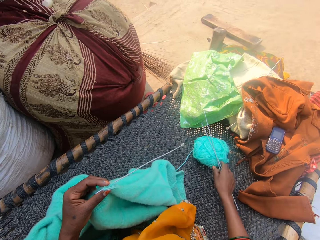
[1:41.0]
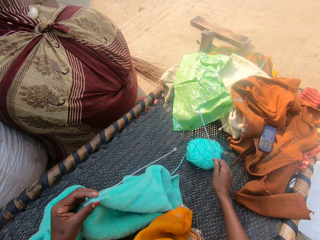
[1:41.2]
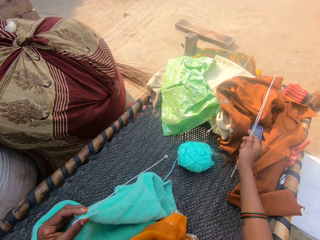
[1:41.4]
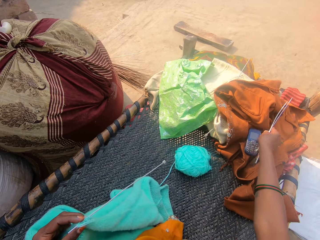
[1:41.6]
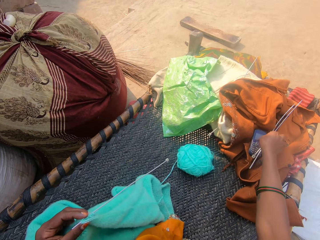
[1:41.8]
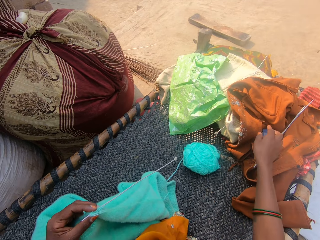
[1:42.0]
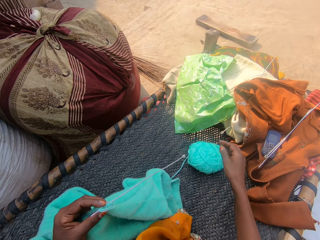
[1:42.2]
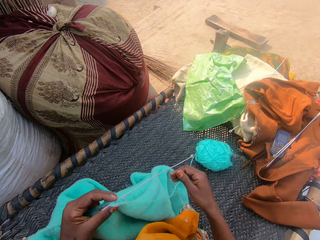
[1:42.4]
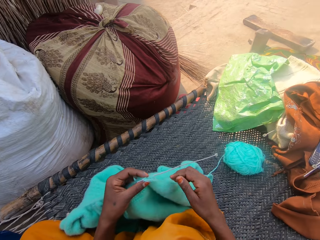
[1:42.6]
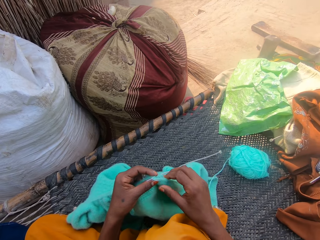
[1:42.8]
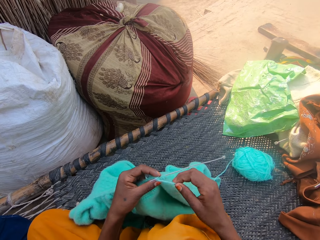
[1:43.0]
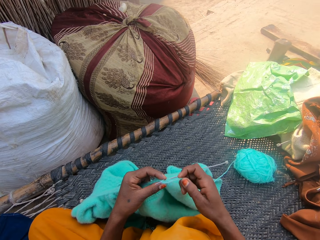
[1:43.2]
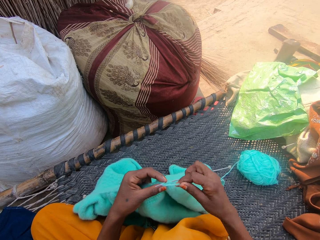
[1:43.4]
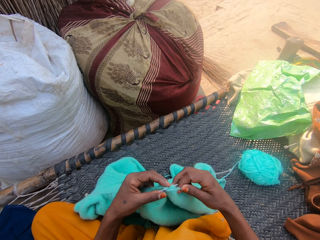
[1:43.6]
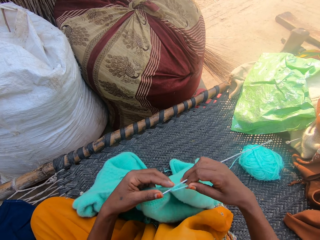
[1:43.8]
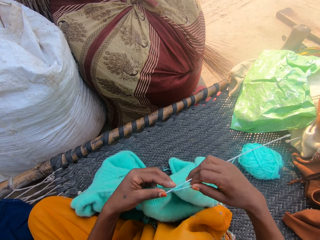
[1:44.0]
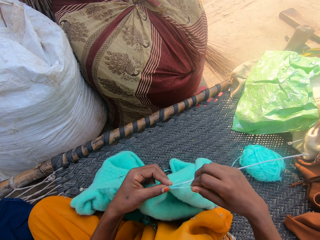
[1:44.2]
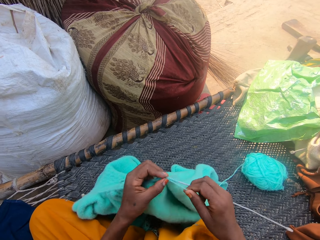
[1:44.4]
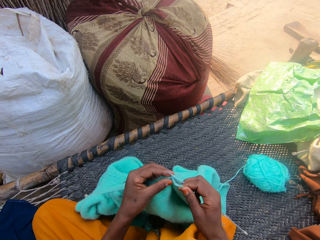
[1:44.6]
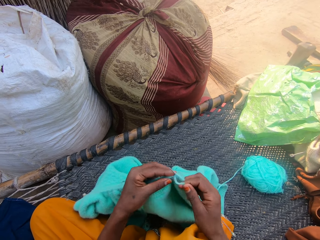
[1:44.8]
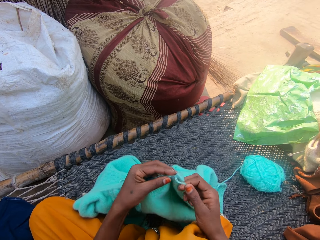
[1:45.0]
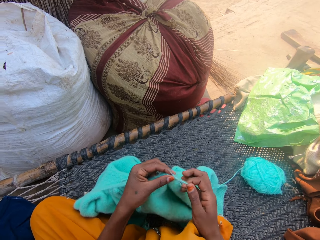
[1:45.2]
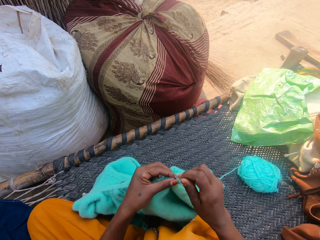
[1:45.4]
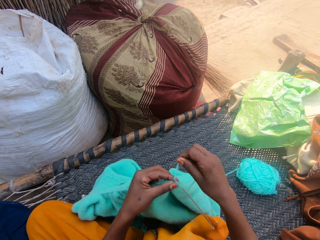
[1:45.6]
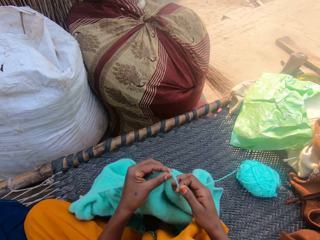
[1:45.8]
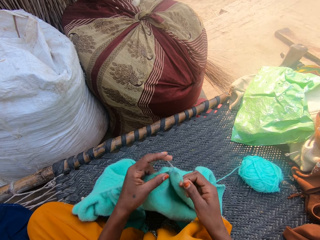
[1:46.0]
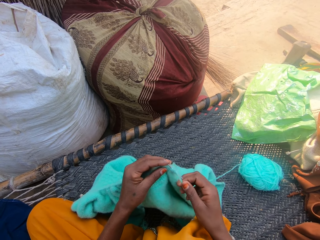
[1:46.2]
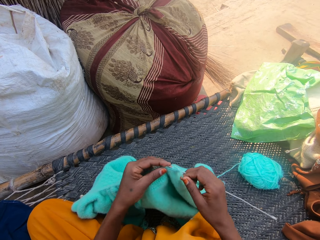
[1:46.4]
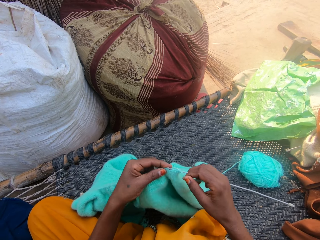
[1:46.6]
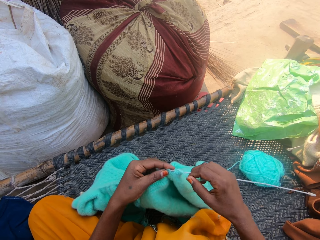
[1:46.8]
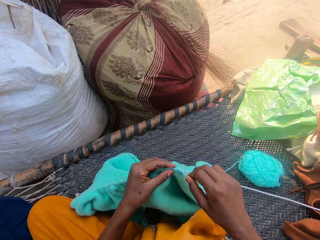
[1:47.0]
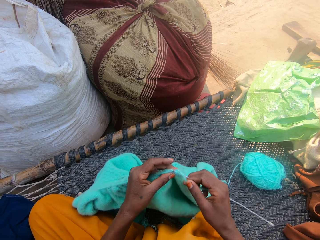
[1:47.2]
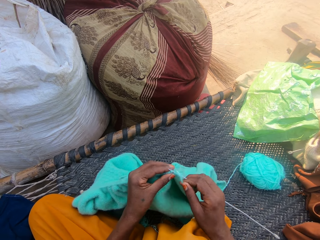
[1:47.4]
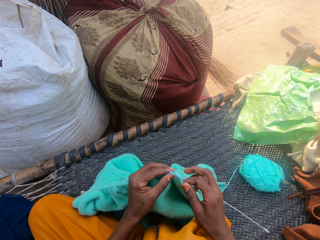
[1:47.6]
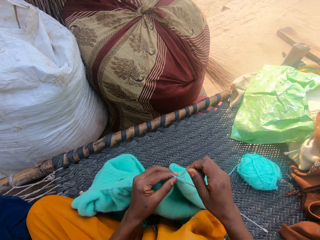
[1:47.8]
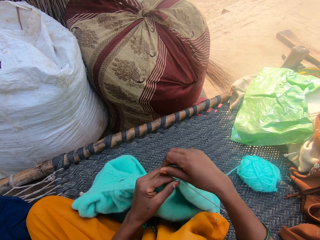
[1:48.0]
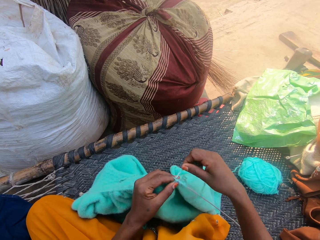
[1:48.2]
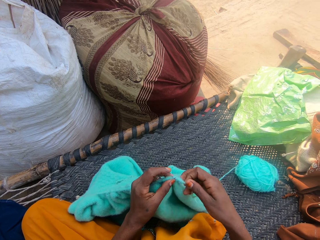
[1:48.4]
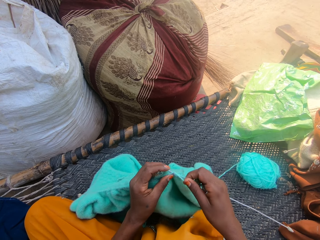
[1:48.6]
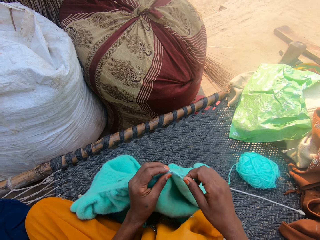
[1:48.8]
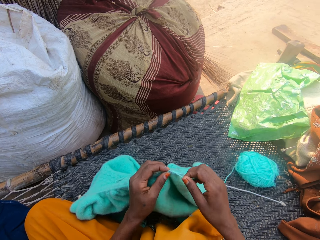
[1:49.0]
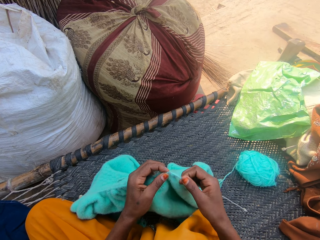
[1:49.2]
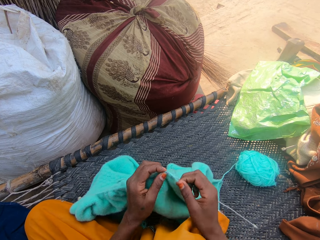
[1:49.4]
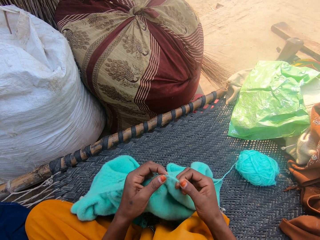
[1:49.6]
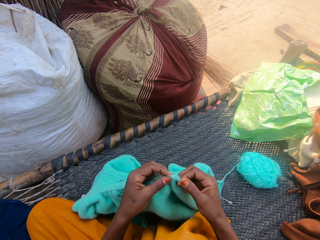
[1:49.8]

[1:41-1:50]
The camera wearer picks up the hook from the mat with her right hand. She drops the hooks on a cloth with her right hand. She crochets with the yarn.

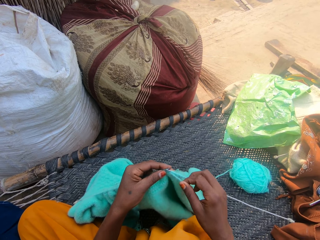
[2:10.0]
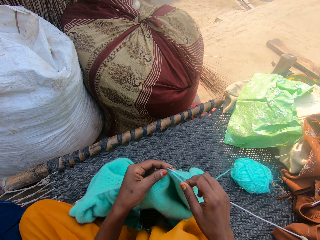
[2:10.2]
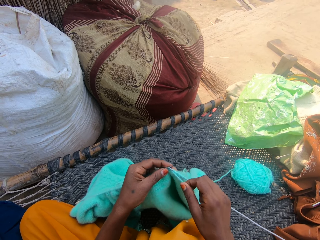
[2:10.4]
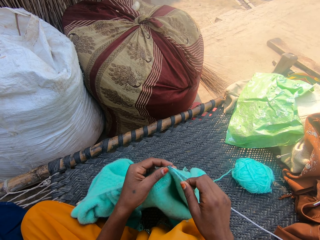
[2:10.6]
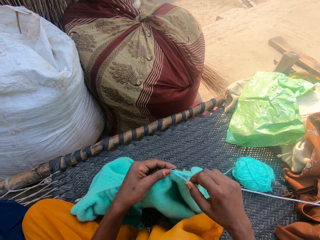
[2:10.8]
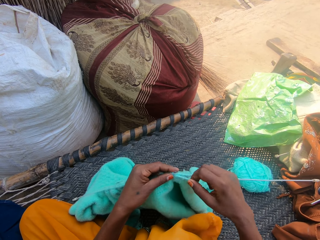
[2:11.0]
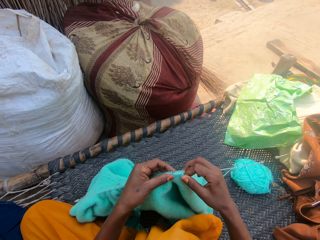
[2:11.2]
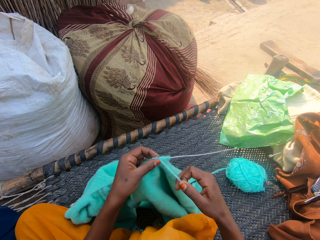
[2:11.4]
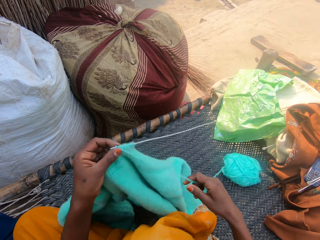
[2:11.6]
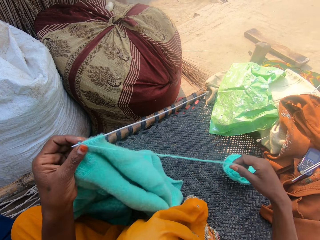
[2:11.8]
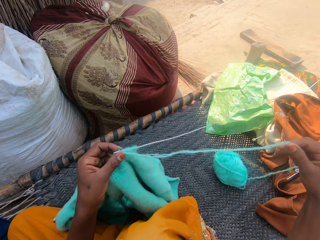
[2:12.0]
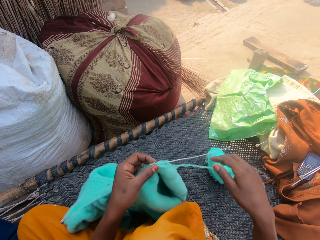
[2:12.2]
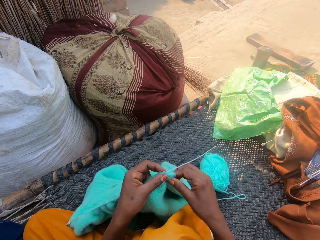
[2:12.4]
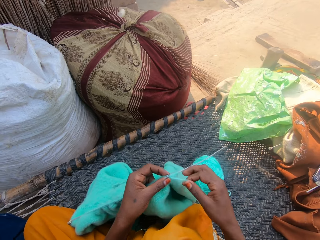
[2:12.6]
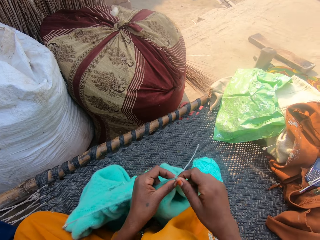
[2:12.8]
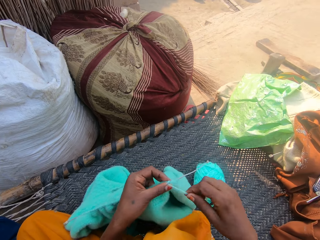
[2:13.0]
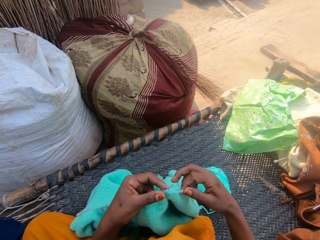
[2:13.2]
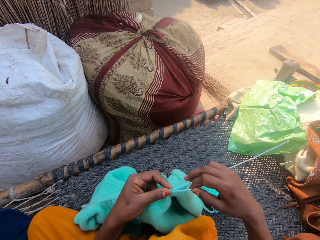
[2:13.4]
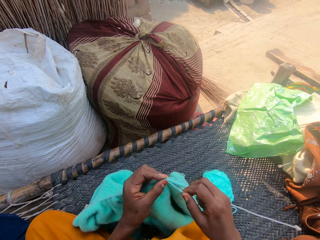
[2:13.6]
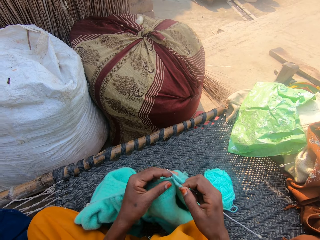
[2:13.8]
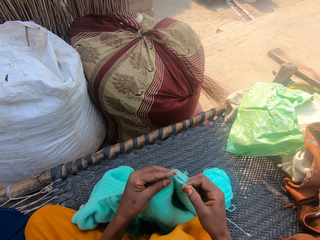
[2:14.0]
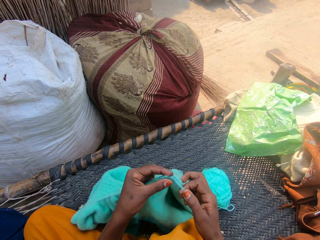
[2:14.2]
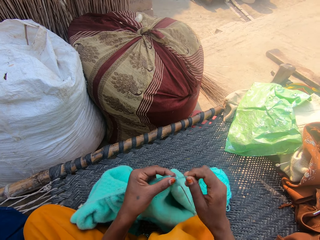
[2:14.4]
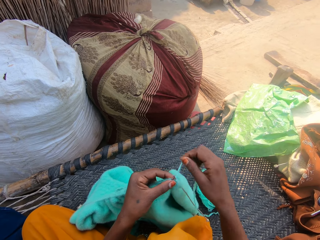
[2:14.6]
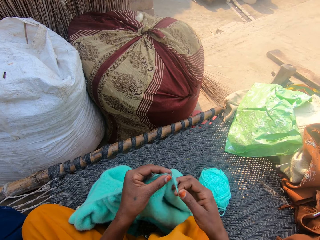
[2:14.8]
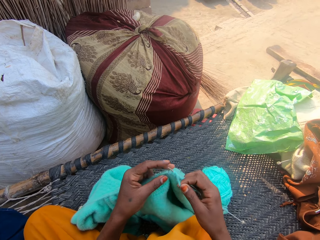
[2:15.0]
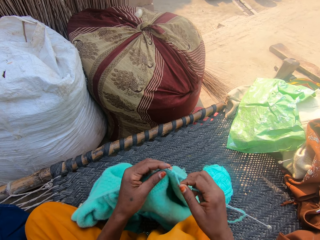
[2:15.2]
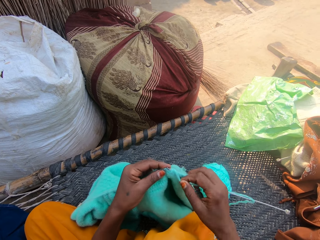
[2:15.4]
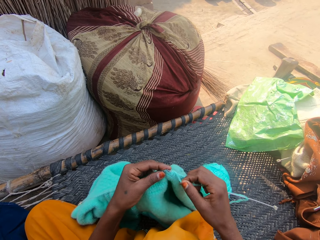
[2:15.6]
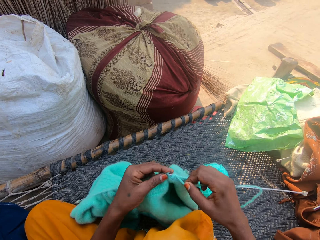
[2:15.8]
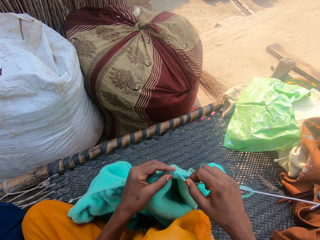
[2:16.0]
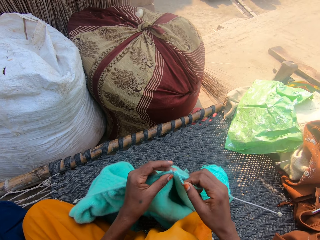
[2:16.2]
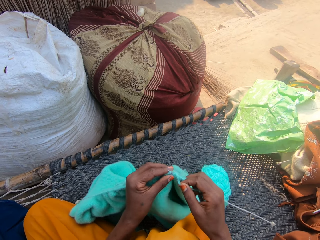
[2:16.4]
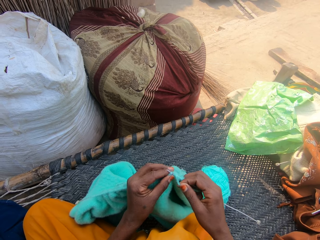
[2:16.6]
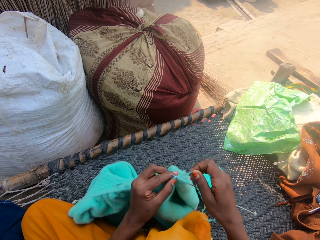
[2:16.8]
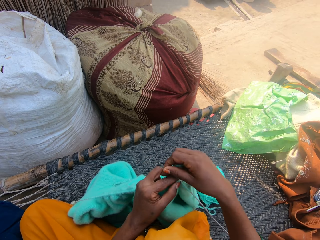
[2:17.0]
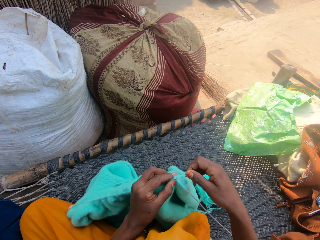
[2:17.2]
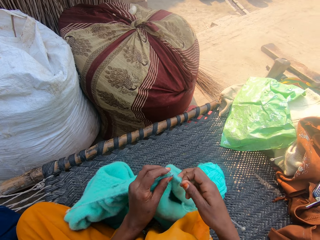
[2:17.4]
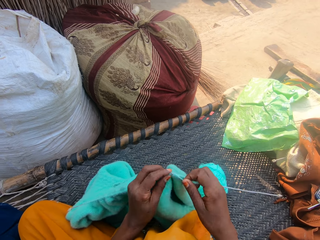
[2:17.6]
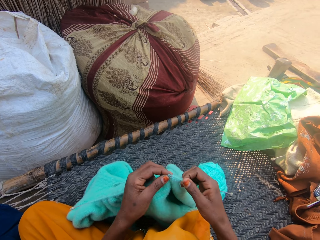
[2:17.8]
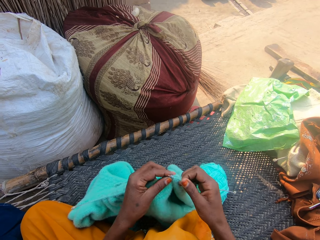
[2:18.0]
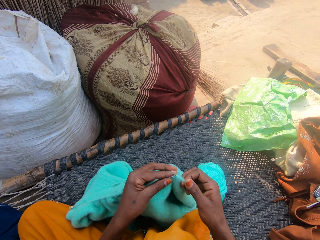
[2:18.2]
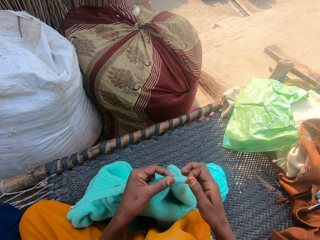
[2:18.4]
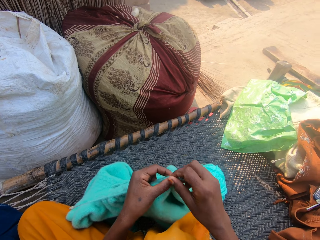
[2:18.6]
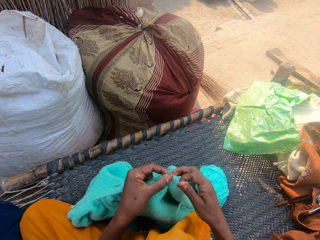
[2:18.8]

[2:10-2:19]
The camera wearer pulls the thread. They knit the cloth.

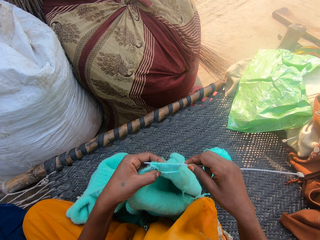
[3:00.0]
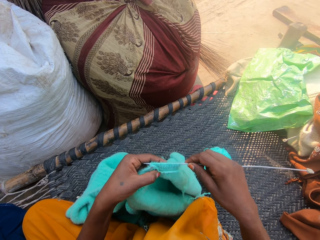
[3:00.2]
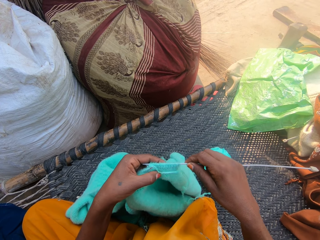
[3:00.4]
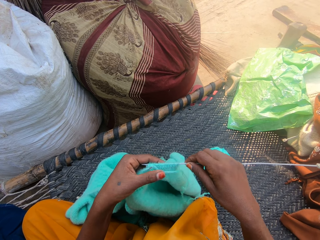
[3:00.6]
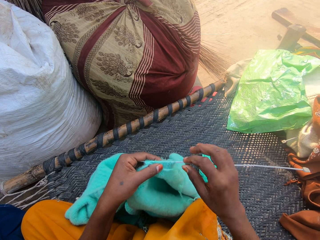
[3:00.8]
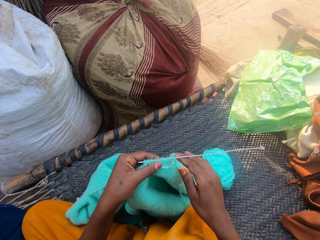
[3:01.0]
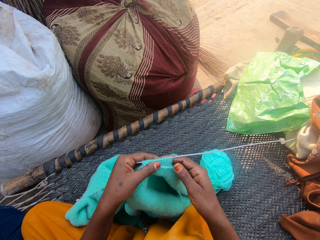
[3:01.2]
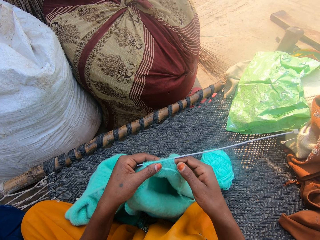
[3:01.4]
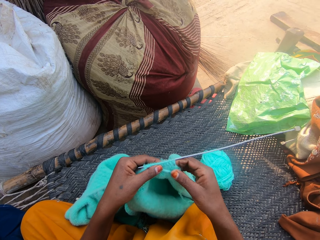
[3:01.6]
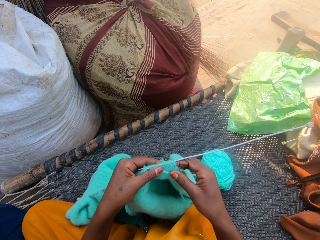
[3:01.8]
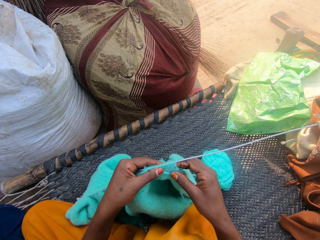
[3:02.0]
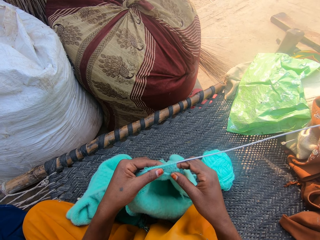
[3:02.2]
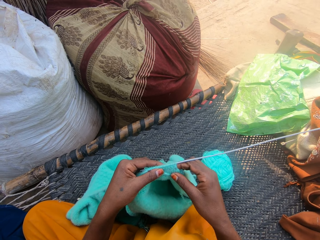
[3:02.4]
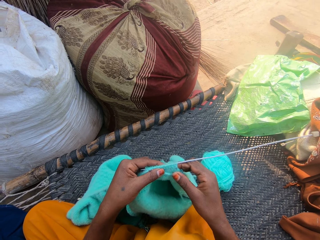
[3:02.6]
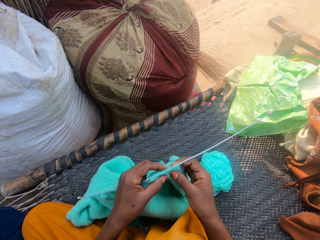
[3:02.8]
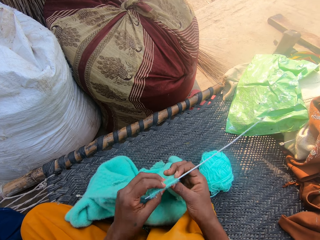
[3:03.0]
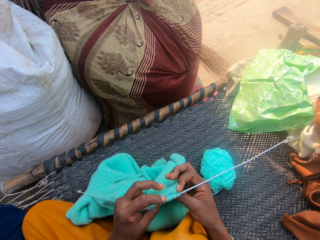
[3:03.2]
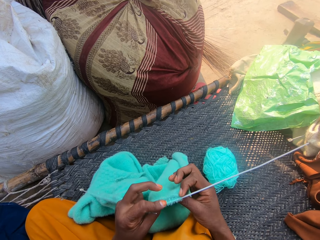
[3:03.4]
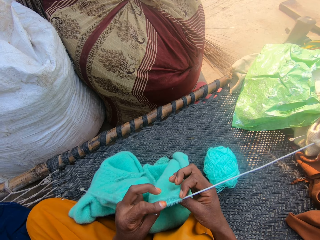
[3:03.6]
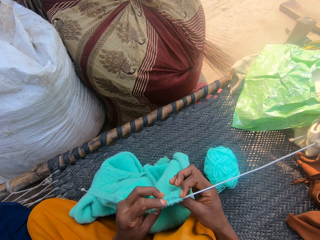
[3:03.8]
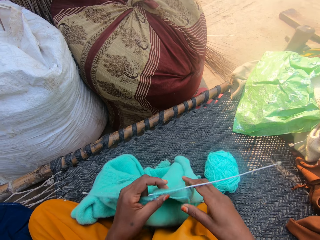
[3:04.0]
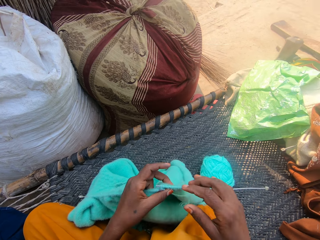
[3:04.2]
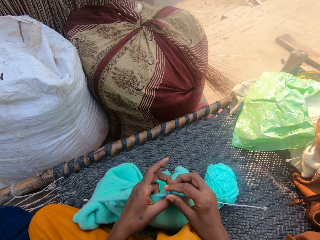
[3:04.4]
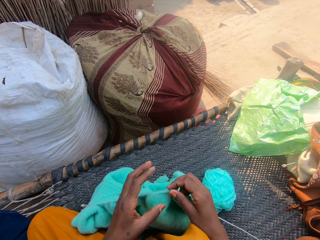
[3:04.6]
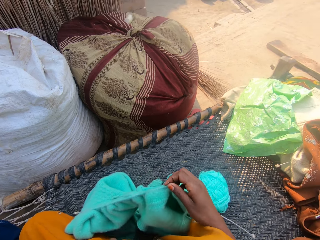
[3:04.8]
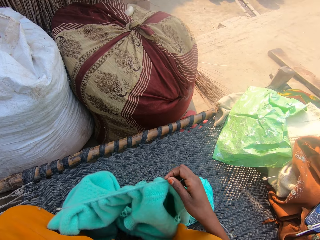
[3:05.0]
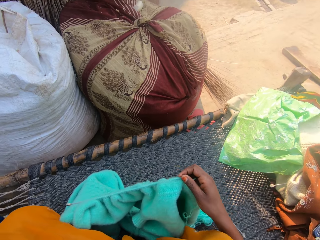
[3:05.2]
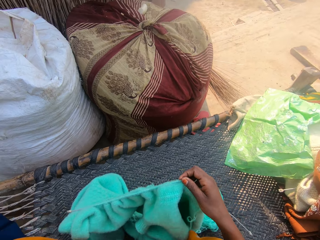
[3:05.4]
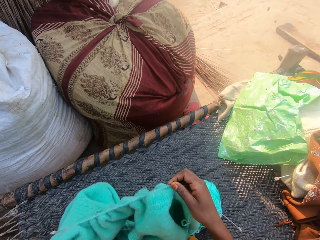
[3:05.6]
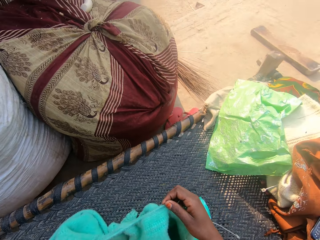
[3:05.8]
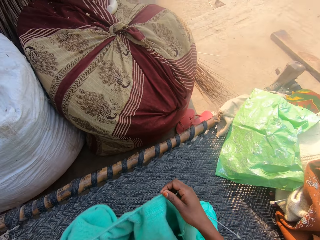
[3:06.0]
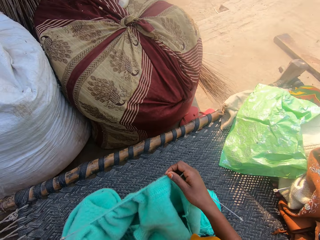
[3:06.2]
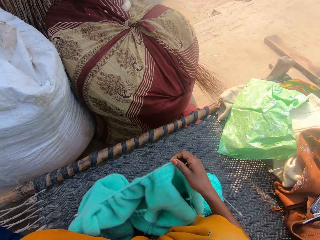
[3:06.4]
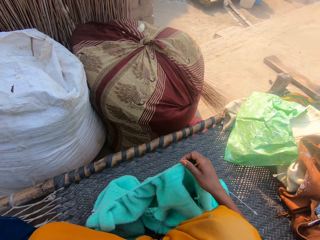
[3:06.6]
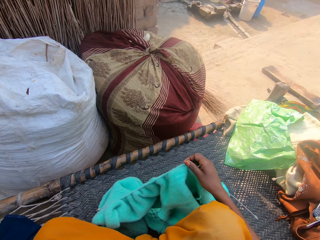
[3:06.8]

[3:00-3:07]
The camera wearer looks at the cloth. She adjusts the crochet with her right hand.
